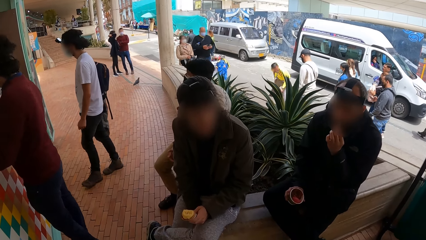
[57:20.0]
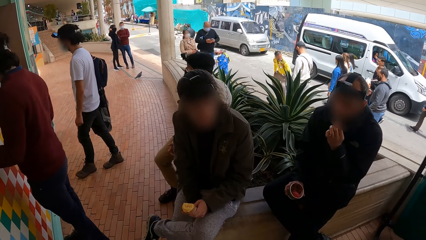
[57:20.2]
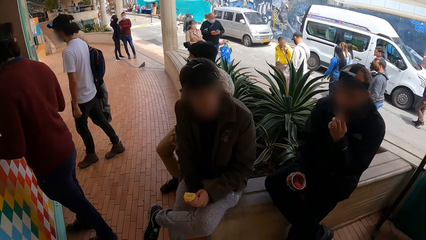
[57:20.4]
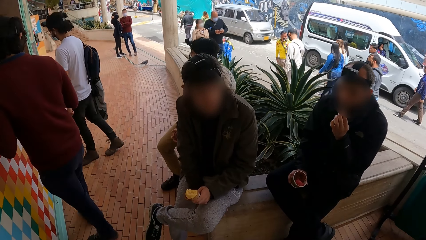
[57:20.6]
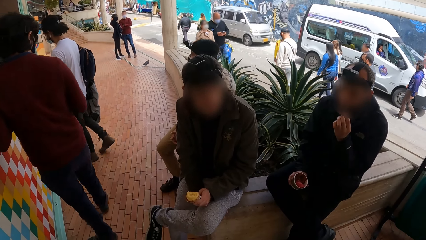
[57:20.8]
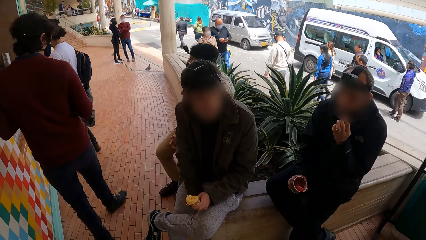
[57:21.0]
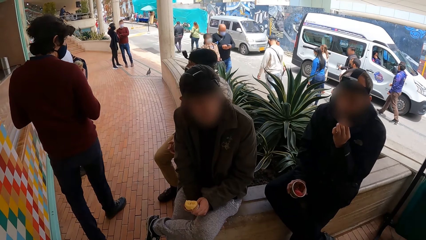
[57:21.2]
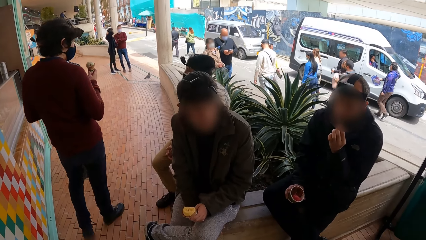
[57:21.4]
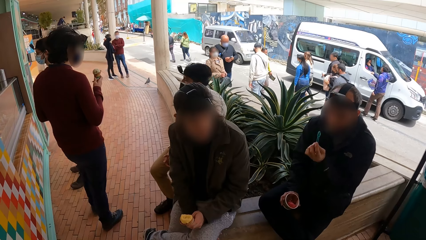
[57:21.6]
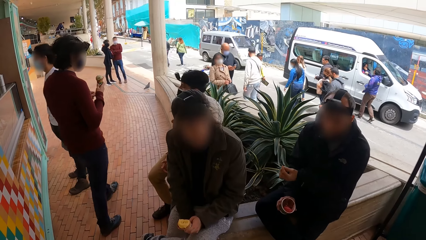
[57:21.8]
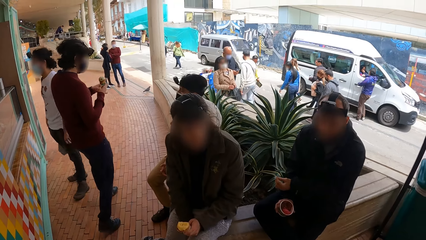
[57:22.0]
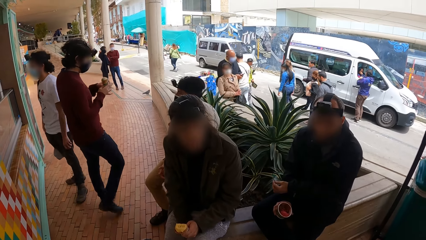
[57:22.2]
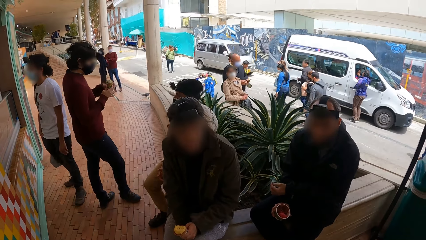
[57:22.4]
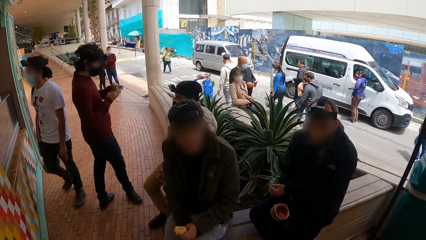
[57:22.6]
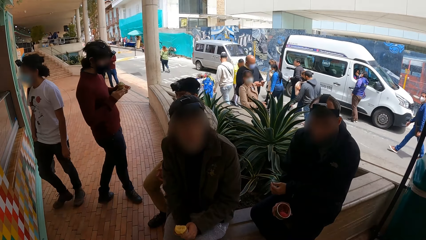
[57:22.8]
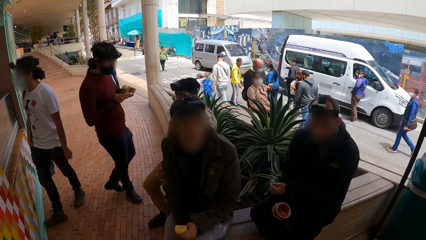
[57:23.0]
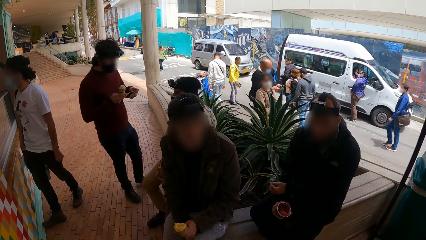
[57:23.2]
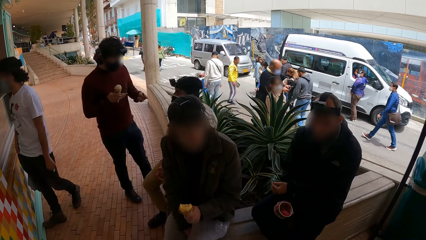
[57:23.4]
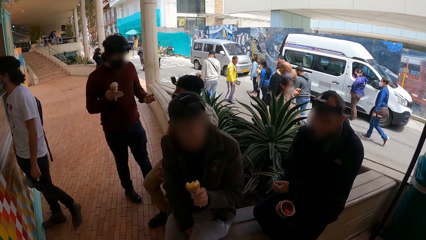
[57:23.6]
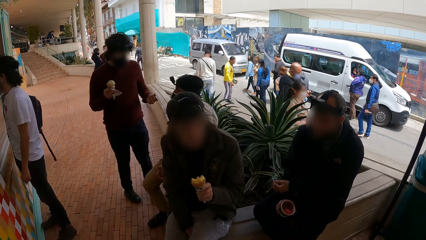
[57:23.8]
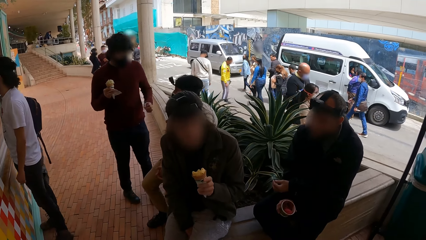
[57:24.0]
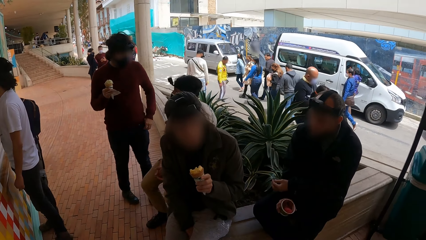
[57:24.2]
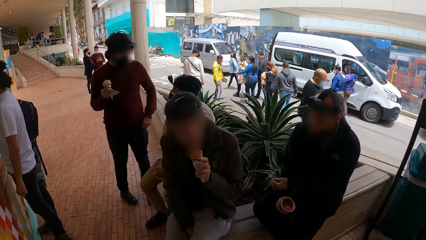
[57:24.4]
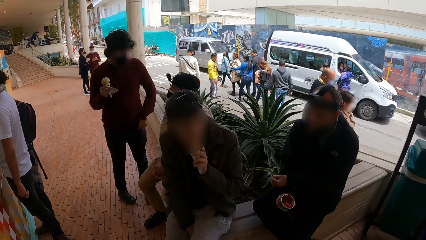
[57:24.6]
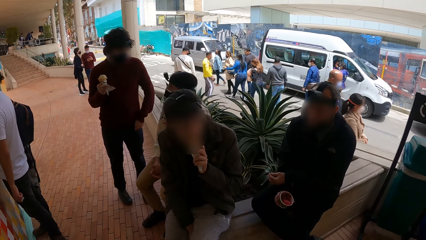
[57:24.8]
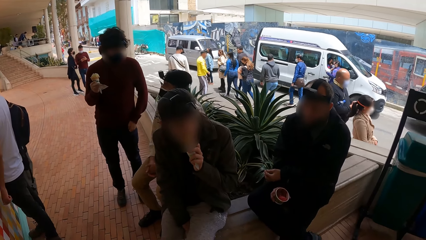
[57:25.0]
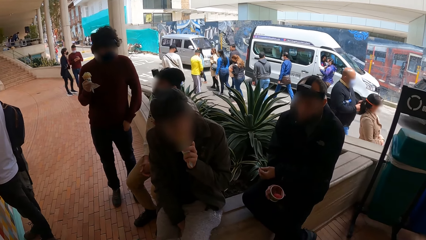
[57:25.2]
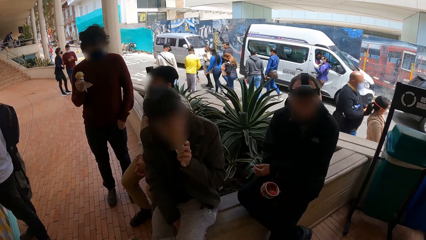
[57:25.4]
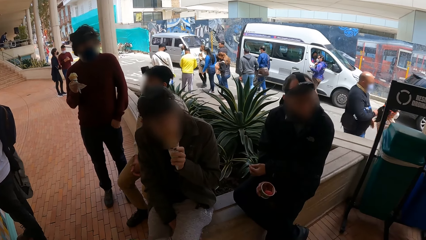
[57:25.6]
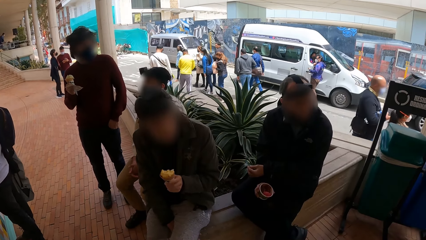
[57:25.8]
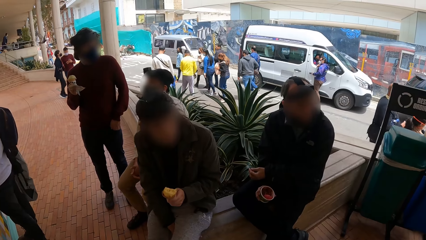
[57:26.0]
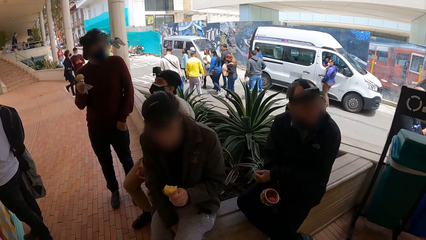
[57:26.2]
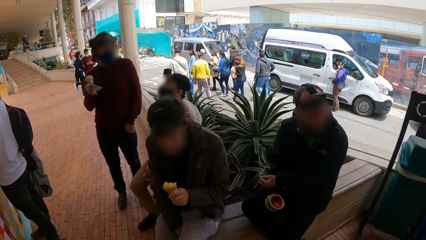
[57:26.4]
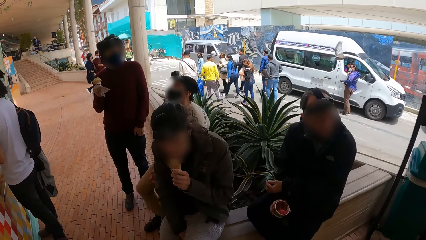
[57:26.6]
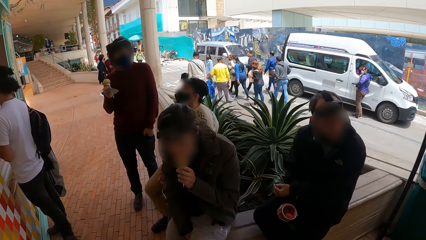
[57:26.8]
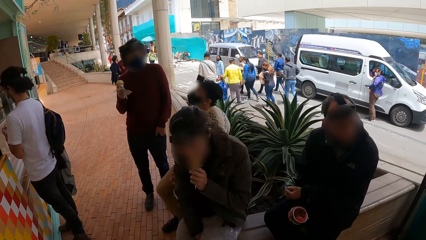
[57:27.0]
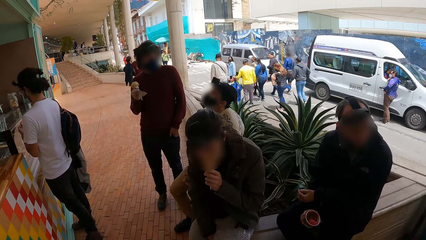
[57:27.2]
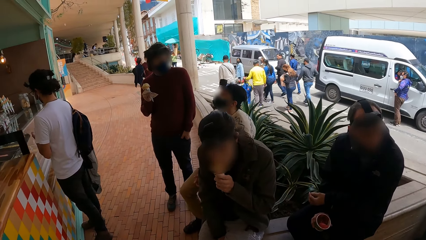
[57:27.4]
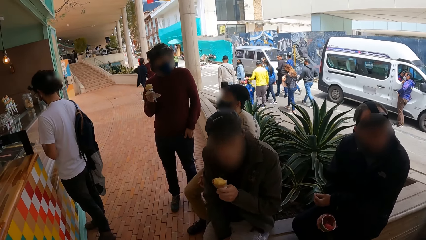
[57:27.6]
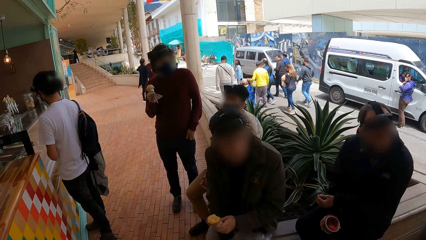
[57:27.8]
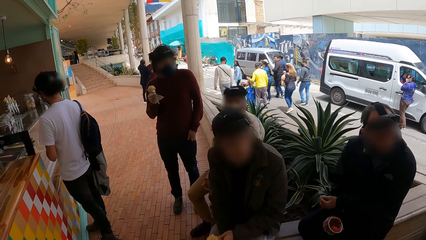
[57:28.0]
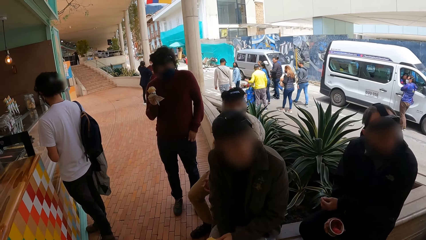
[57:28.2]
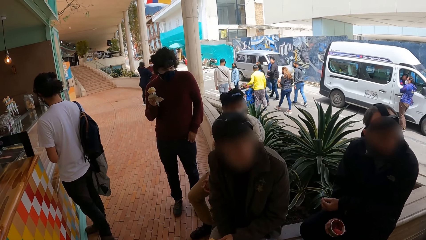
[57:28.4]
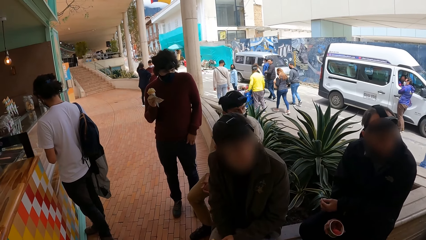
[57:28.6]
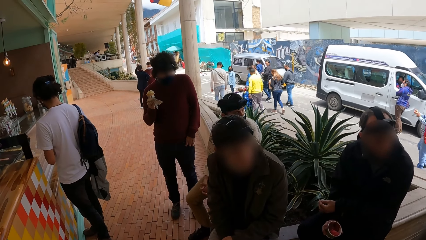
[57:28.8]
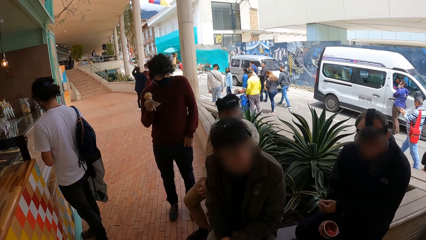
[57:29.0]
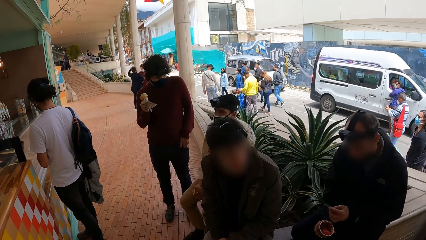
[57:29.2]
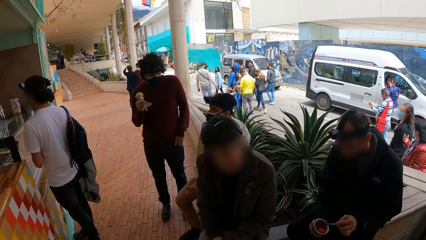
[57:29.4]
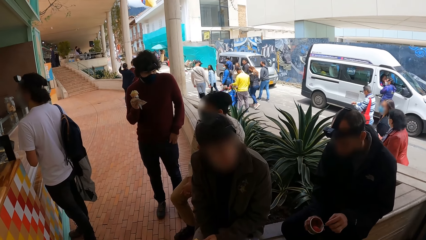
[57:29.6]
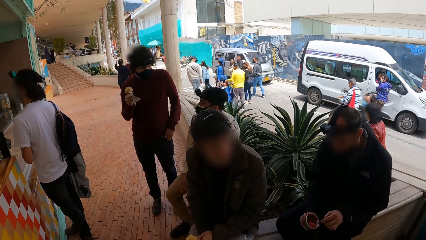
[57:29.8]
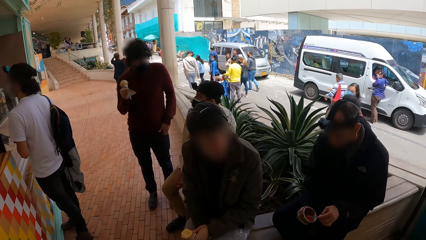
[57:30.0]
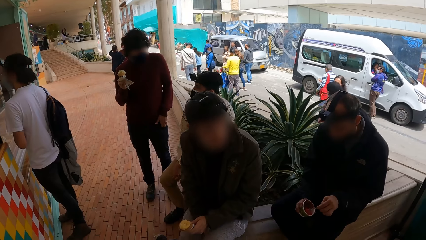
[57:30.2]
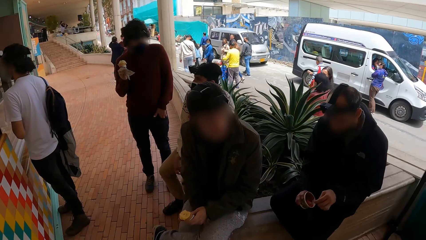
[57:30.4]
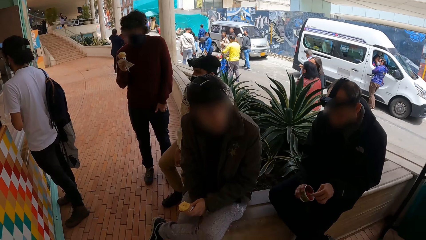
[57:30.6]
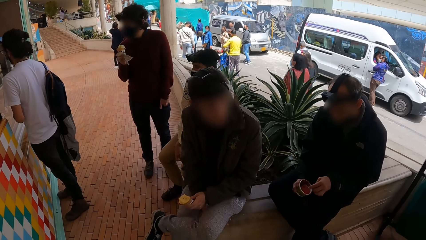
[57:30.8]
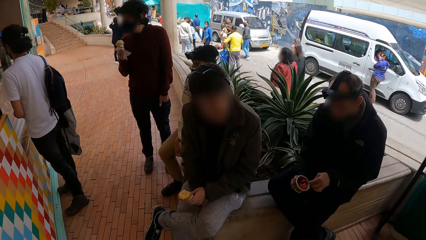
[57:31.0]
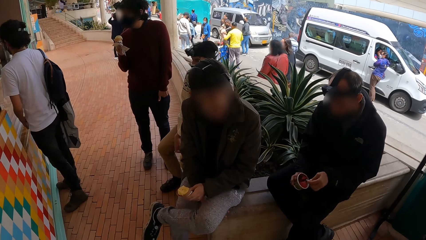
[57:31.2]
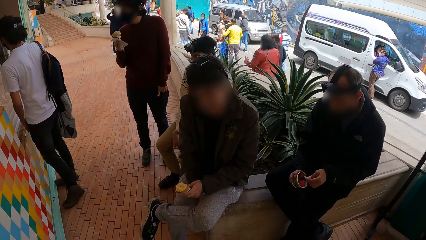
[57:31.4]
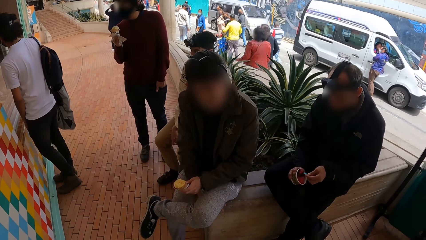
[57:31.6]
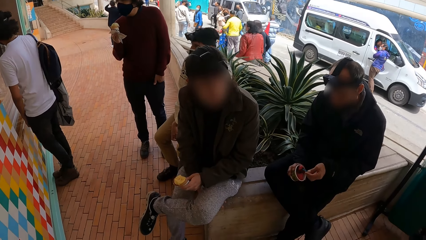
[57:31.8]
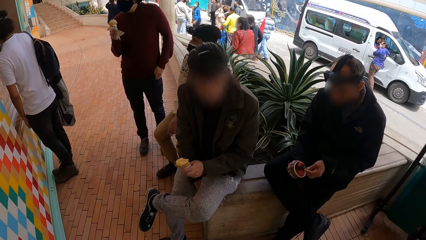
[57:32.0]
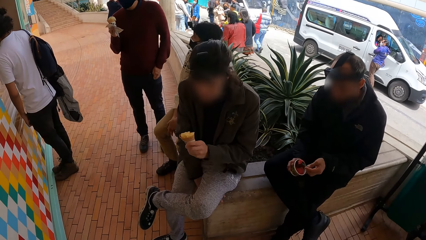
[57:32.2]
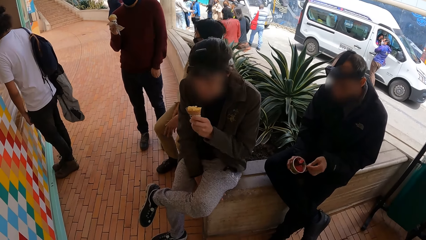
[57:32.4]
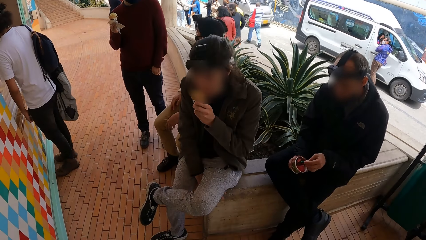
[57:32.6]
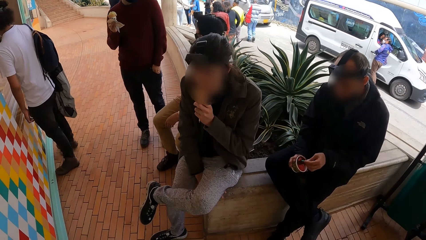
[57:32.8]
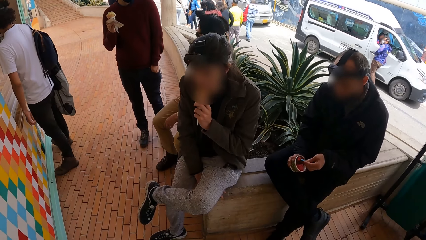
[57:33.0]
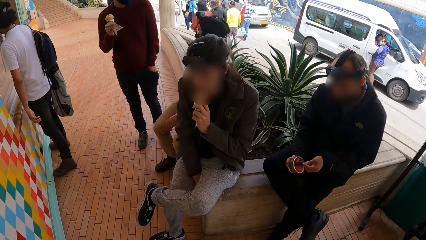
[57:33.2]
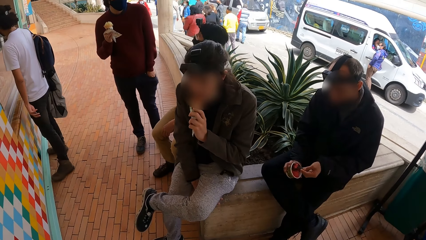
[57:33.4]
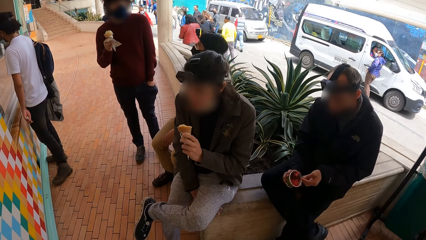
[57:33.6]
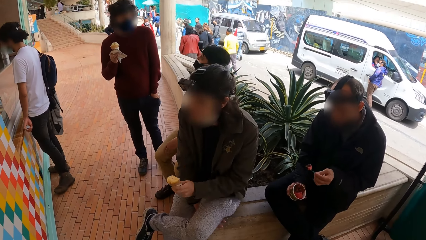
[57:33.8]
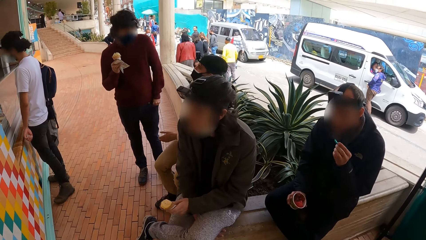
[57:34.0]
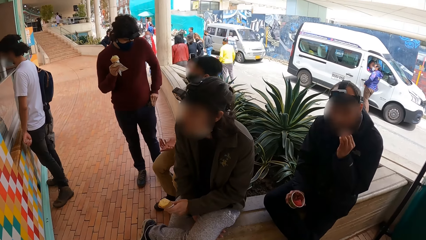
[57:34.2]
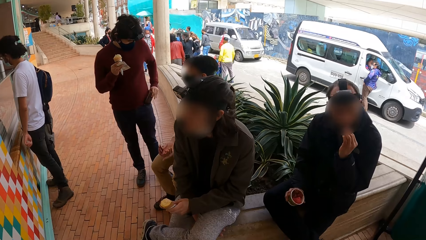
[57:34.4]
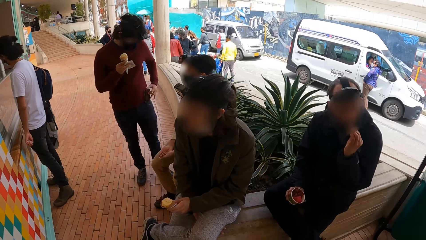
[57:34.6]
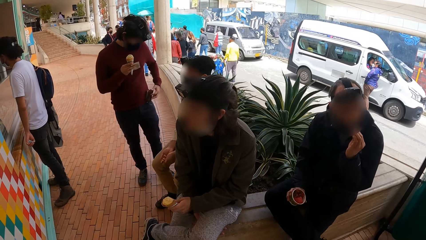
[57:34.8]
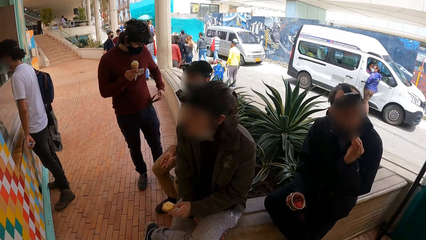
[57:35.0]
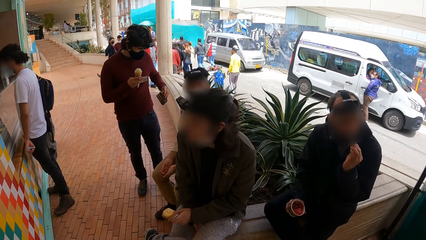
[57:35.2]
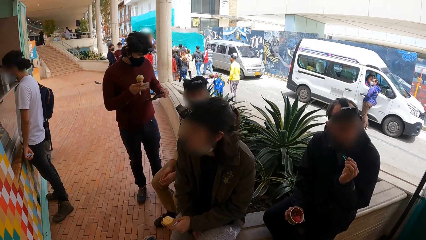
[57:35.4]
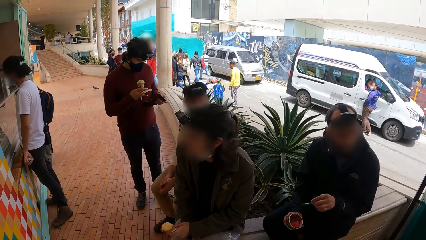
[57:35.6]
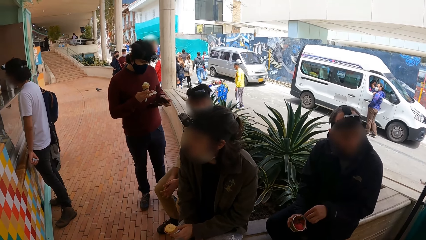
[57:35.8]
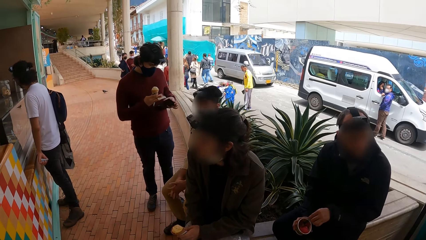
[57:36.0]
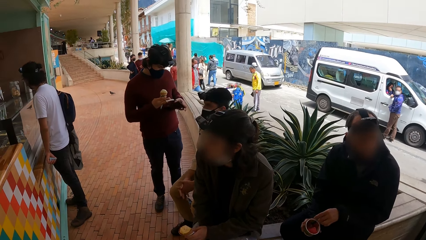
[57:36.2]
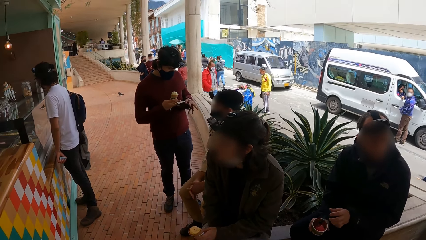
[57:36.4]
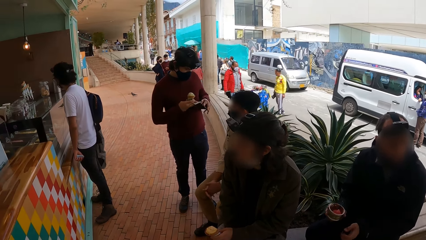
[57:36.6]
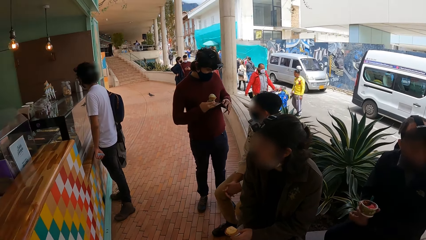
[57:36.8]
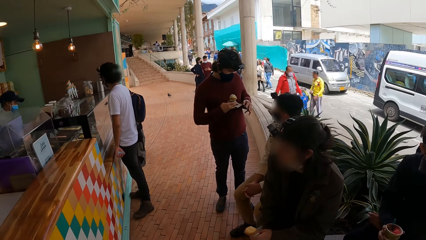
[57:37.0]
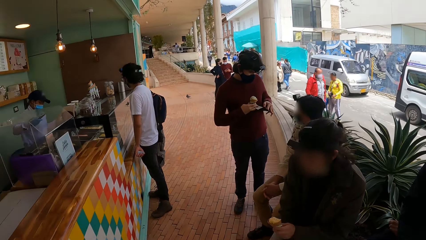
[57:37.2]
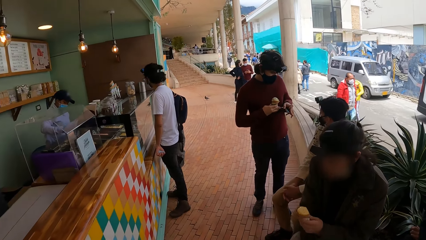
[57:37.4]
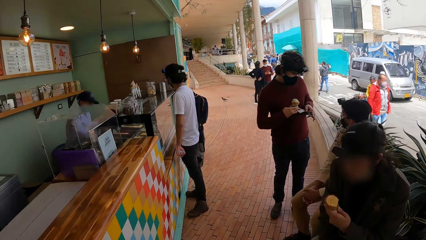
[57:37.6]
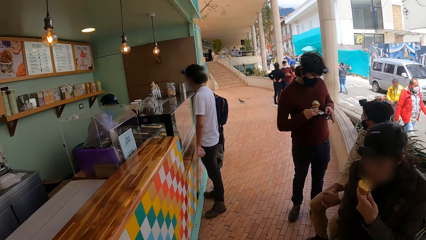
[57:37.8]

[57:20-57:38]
A man holds a cone with his right hand, takes a paper from his right hand with his left hand, and puts the paper in his trouser pocket with his left hand. Another man licks the ice-cream on the cone in his left hand. He licks it again. The second man places his left hand on his left lap. A third man scoops ice-cream from the bowl with the spoon in his right hand and puts the ice-cream in his mouth with the spoon in his left hand. The first man removes the wallet from his trouser with his left hand and opens the wallet with his left hand. The third man places the spoon in his left hand in the bowl in his right hand and folds his hands on his lap.
